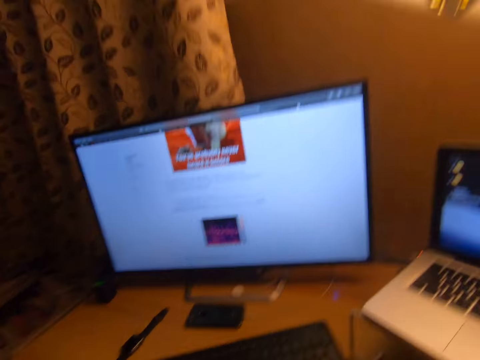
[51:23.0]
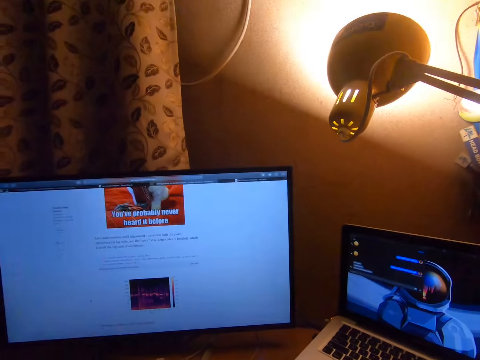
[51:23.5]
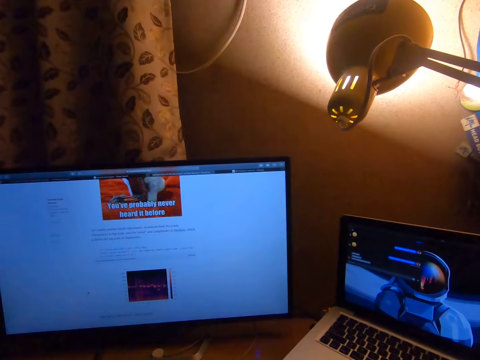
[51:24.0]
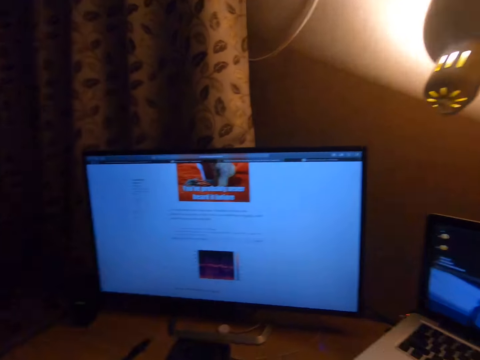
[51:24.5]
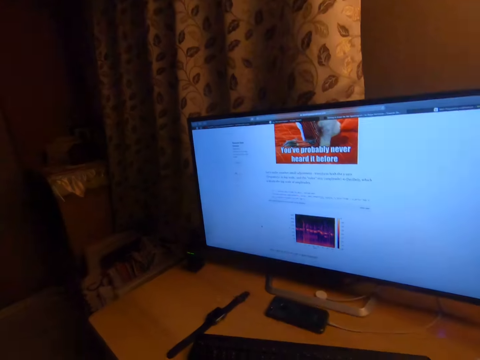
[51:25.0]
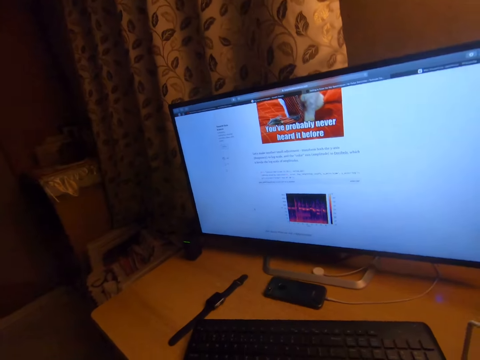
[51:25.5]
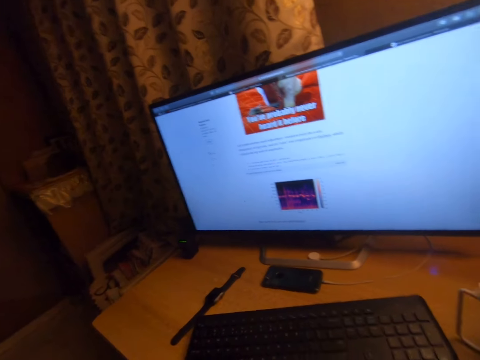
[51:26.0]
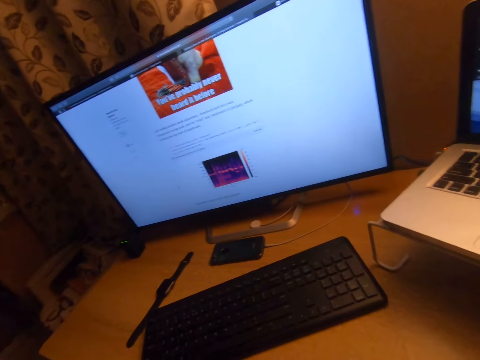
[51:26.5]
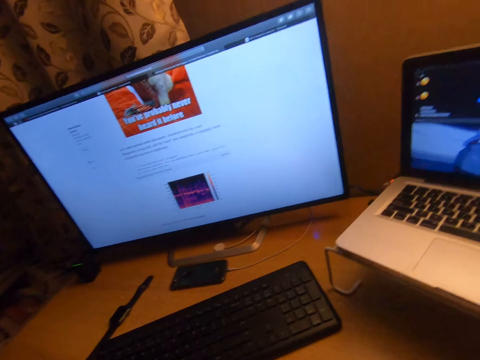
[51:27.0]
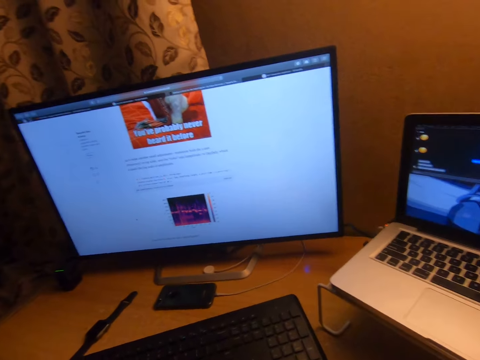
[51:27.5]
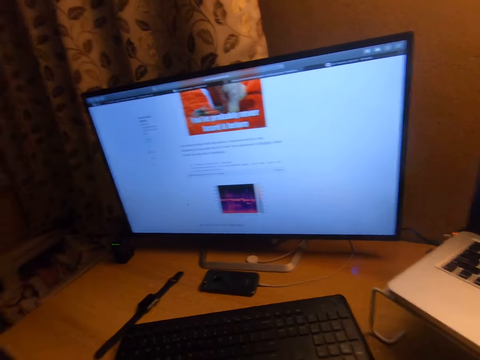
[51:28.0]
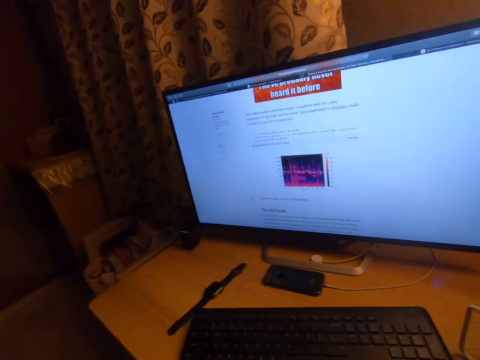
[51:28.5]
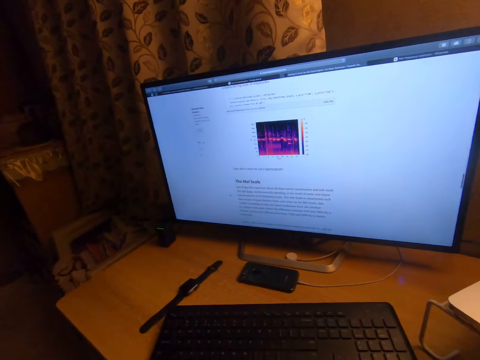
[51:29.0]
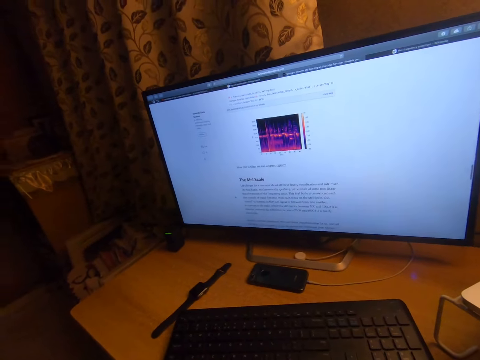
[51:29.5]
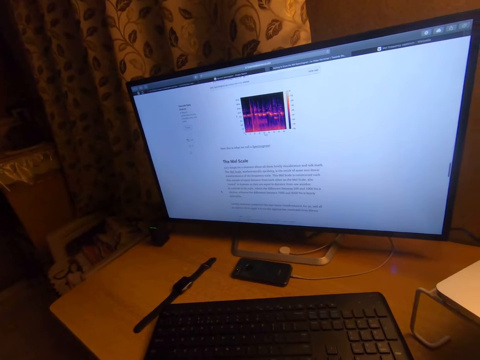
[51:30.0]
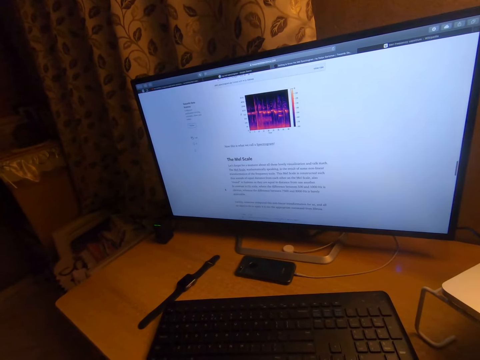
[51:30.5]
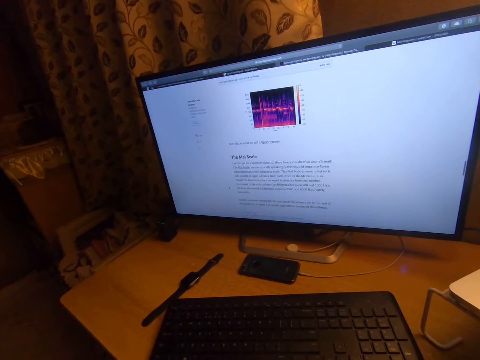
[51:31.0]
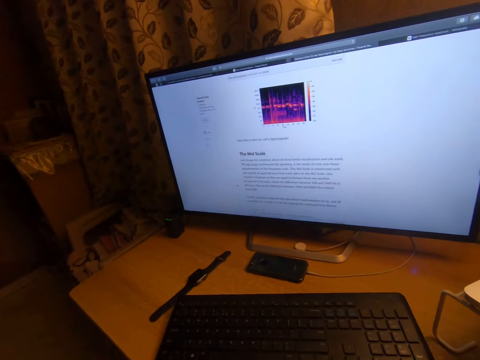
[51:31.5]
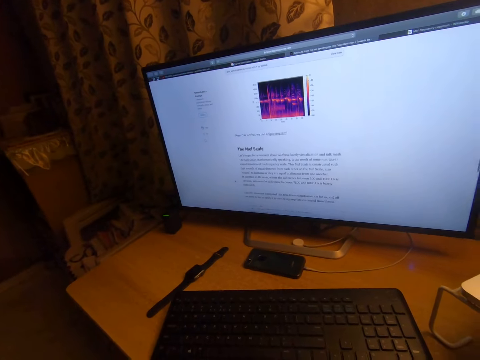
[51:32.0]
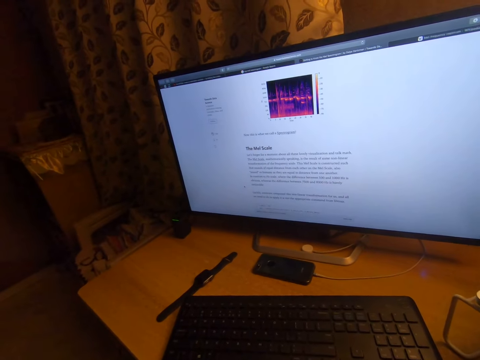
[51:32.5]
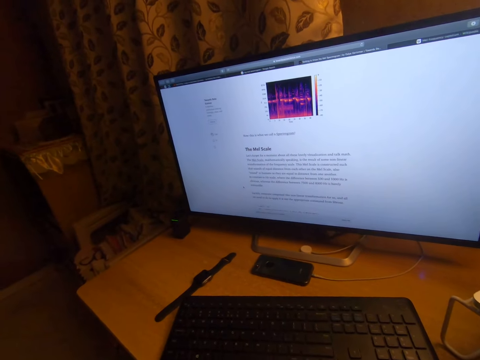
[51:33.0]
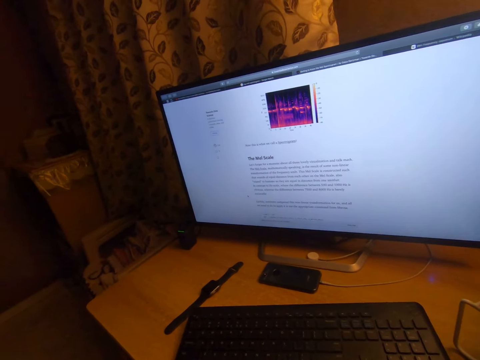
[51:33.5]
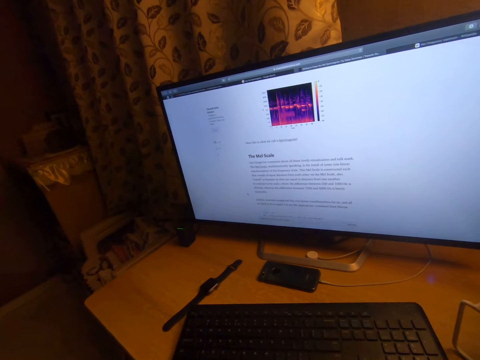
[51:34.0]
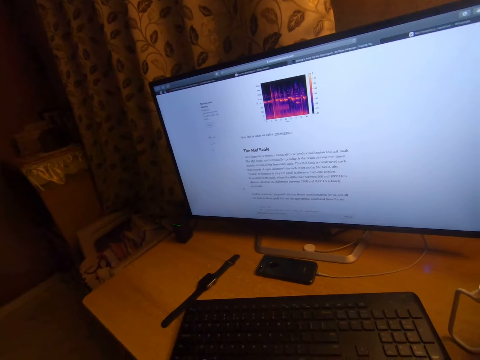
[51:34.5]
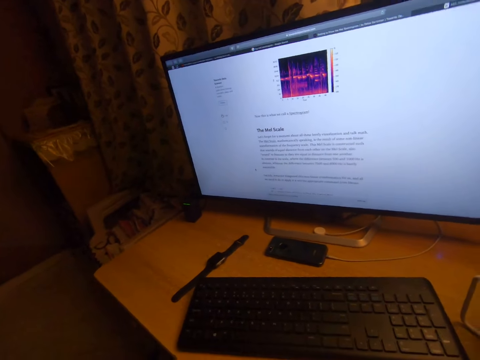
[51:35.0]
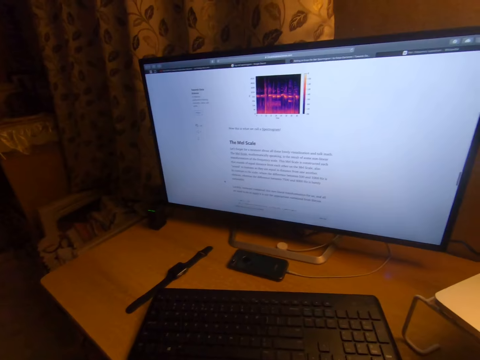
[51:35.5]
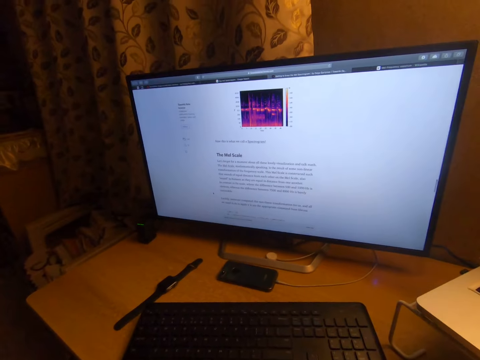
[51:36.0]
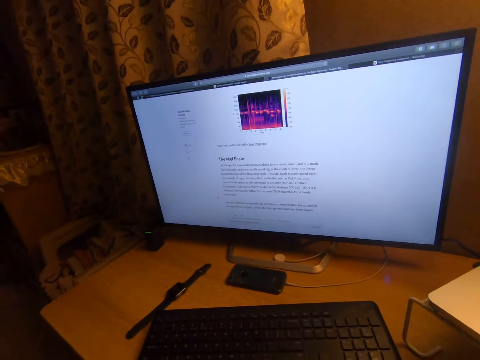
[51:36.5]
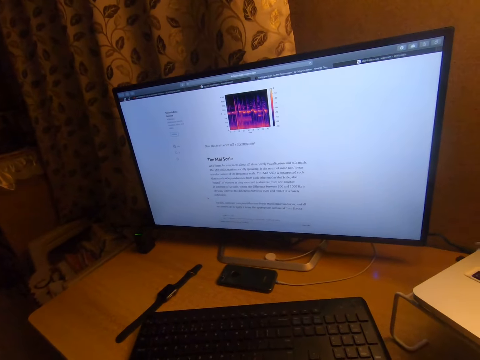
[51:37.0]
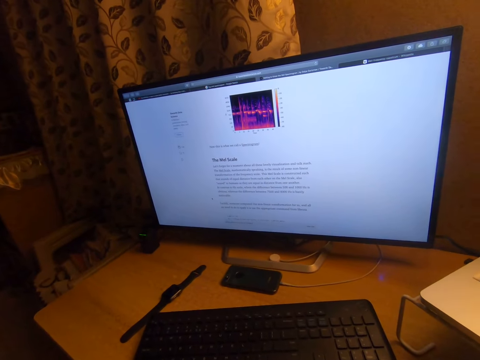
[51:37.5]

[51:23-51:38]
The camera wearer moves the head up. They stare at the pendant light. They turn the head left. They stare at the television. They turn the head right. They turn the head left. They operate the desktop computer. They stare at the television.

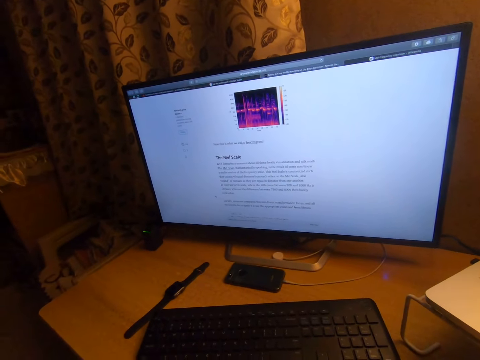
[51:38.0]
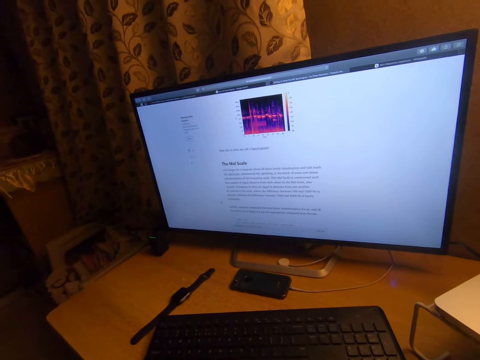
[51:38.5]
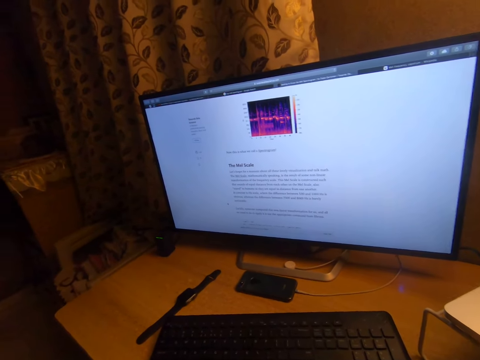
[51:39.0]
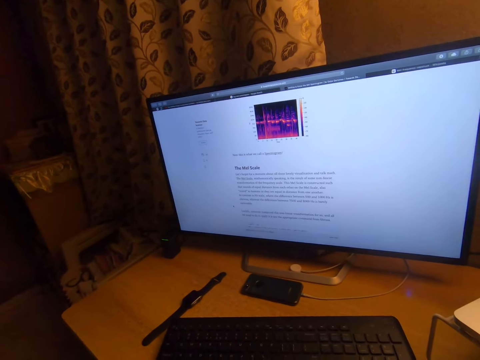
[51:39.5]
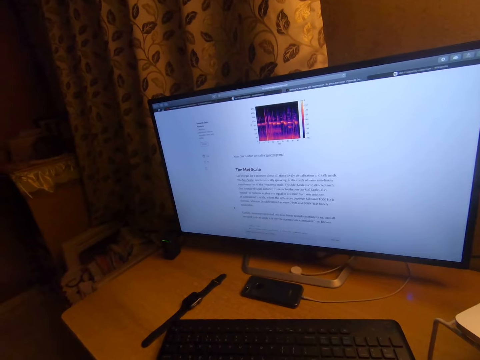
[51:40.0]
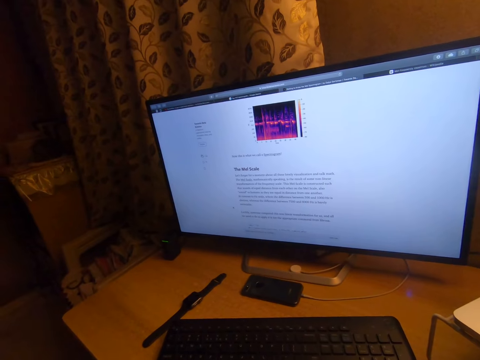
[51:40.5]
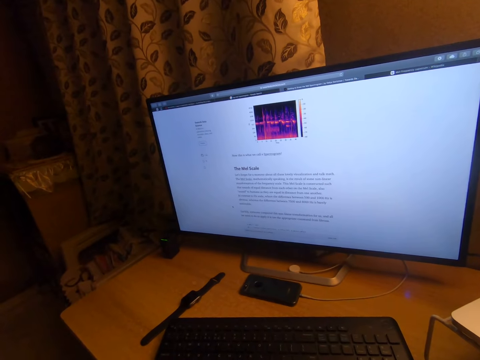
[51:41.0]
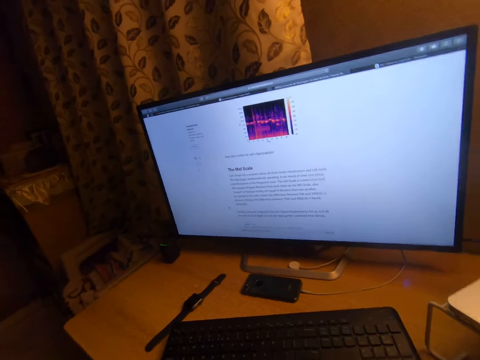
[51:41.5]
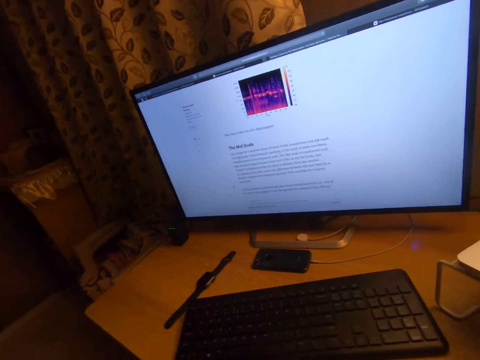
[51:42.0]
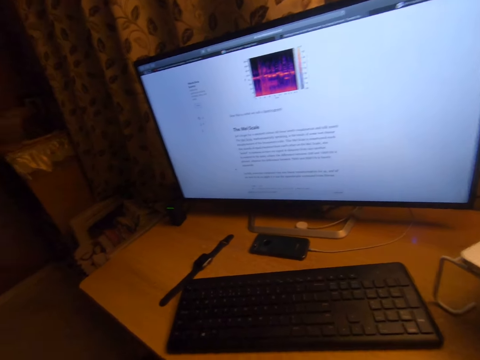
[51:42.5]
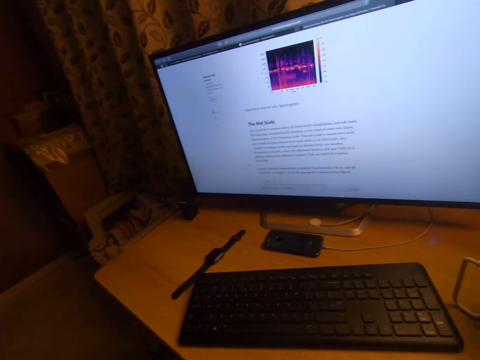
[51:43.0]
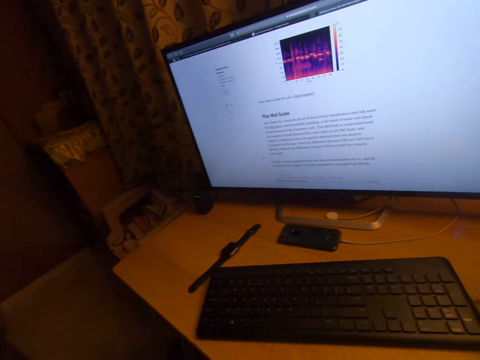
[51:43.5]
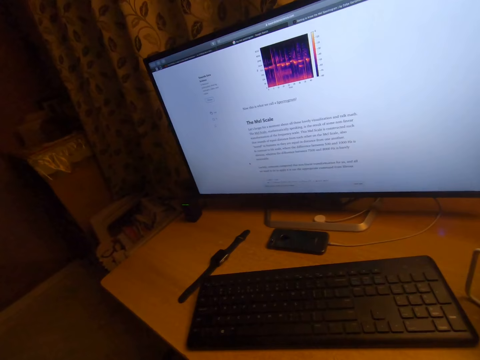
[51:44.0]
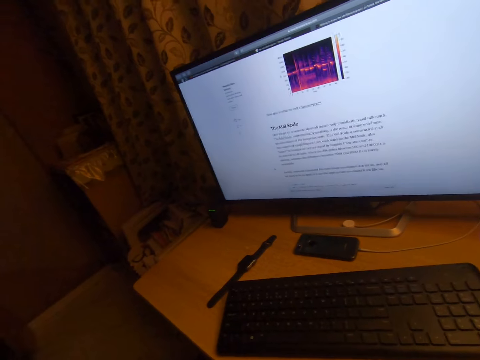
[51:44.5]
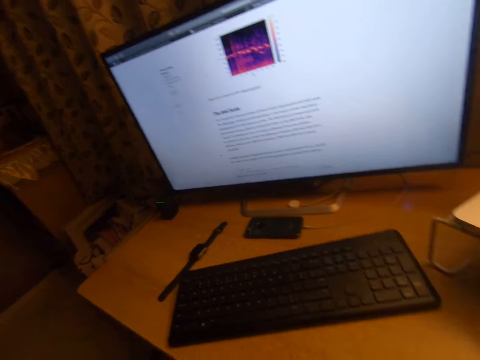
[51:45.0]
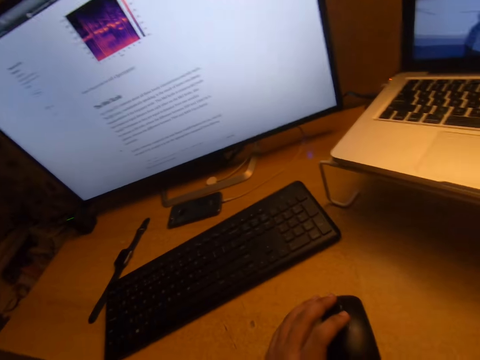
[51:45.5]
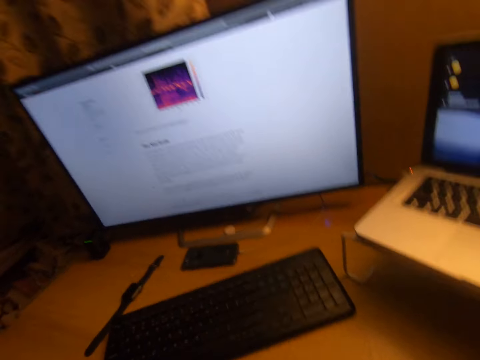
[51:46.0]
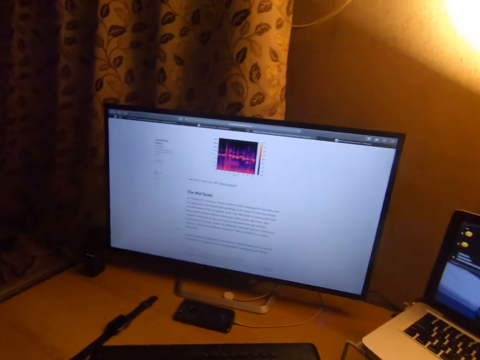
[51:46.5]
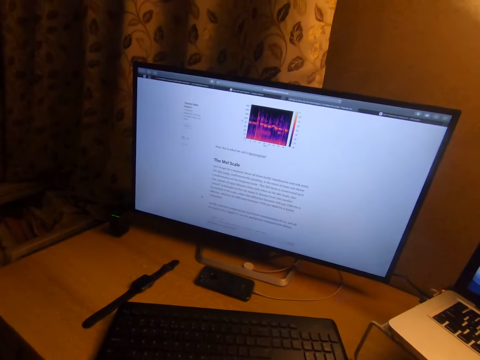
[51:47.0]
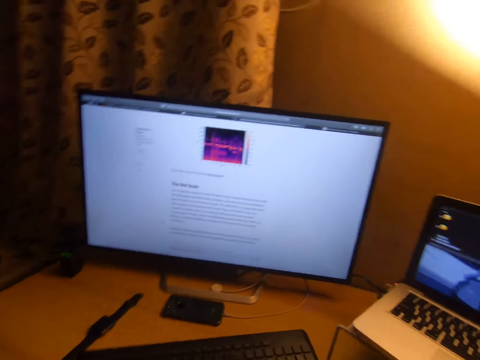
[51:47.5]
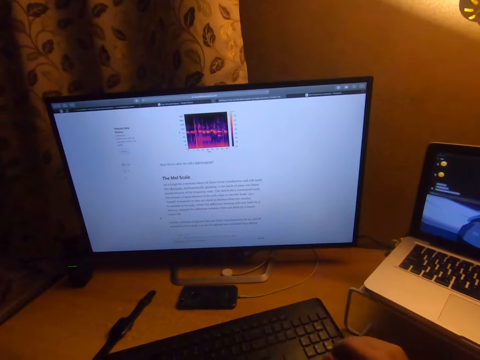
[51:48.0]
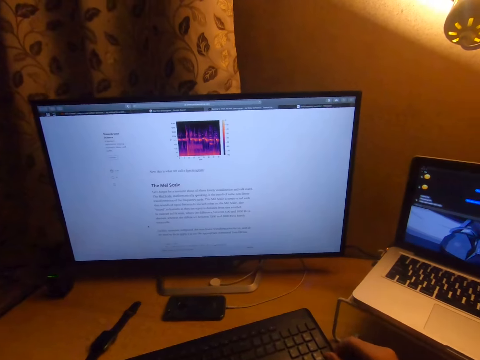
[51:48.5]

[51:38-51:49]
The camera wearer clicks a mouse on a table with his left hand. He shakes his right hand on the table.
